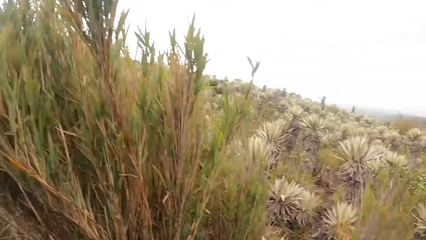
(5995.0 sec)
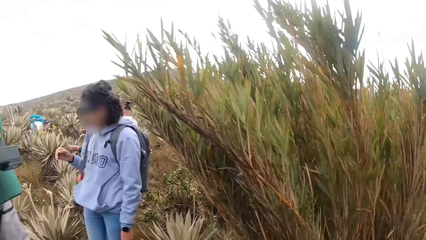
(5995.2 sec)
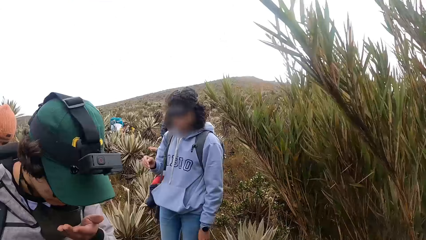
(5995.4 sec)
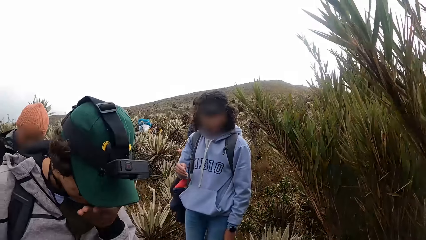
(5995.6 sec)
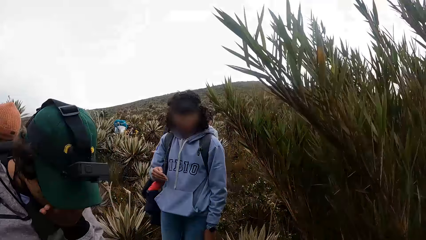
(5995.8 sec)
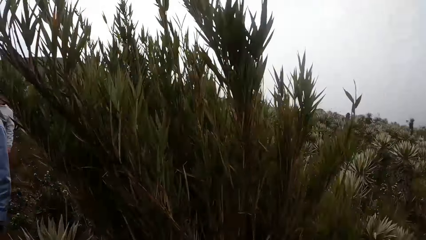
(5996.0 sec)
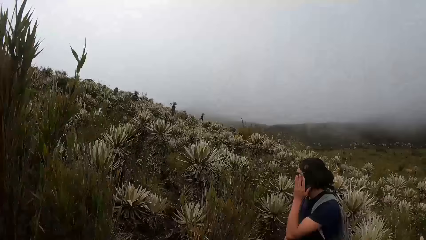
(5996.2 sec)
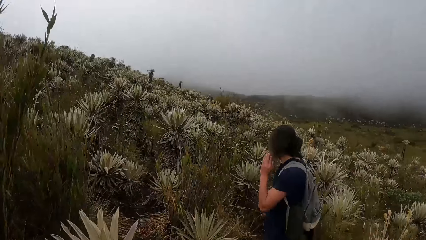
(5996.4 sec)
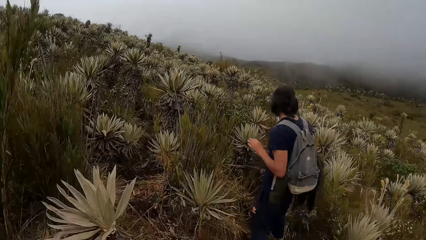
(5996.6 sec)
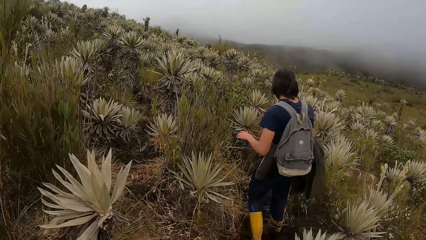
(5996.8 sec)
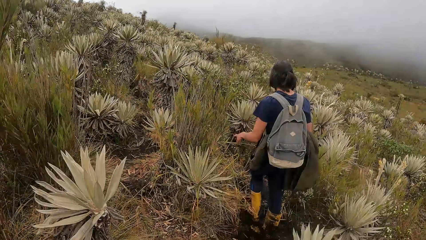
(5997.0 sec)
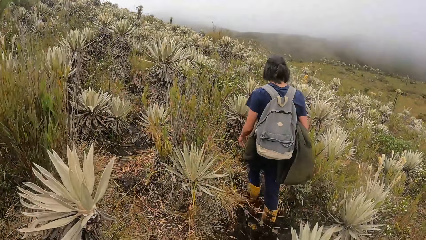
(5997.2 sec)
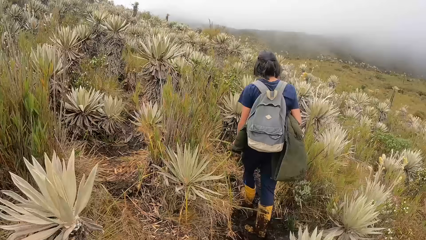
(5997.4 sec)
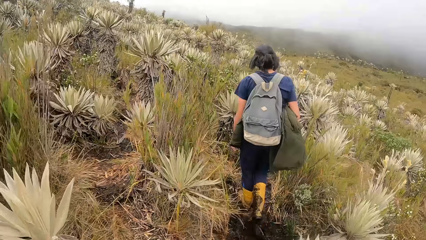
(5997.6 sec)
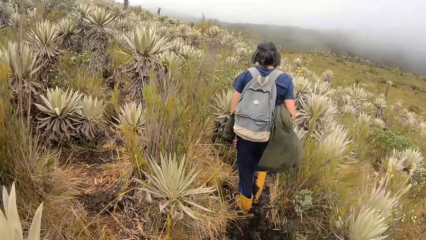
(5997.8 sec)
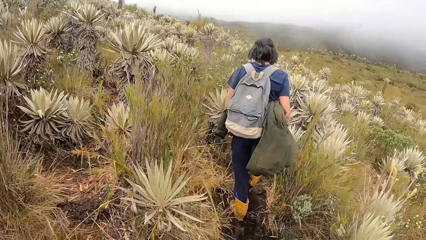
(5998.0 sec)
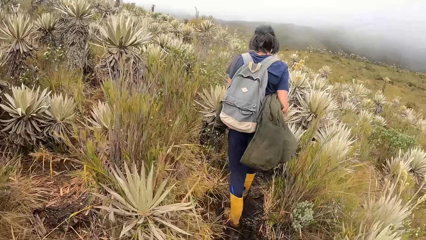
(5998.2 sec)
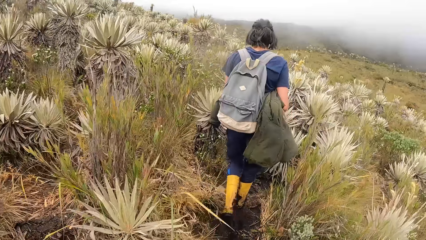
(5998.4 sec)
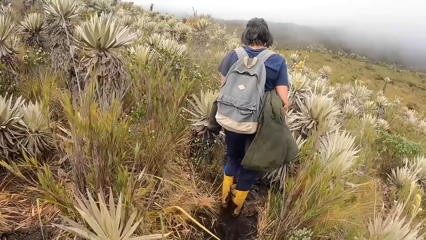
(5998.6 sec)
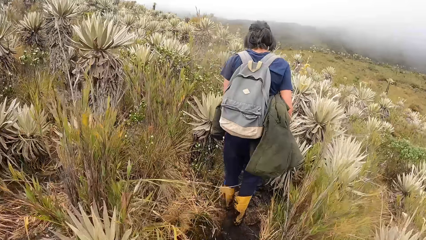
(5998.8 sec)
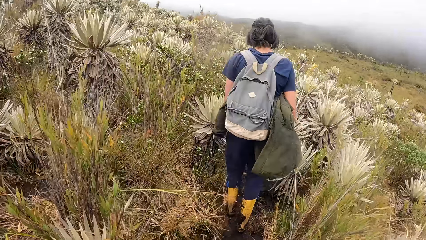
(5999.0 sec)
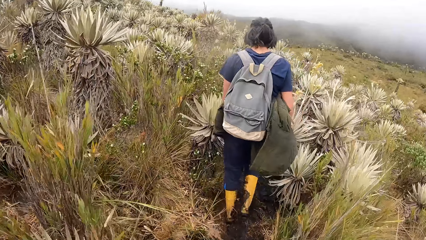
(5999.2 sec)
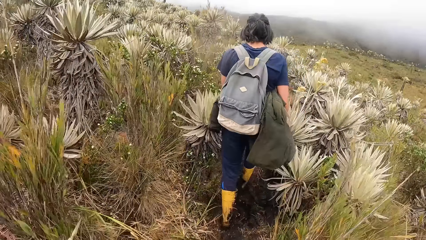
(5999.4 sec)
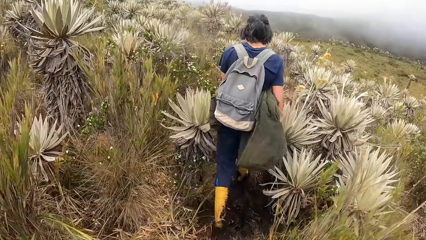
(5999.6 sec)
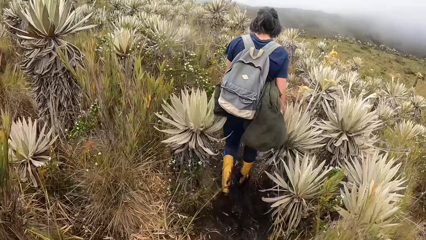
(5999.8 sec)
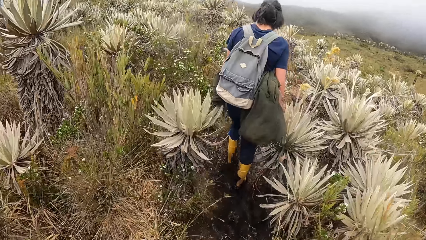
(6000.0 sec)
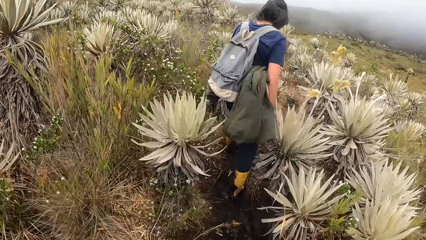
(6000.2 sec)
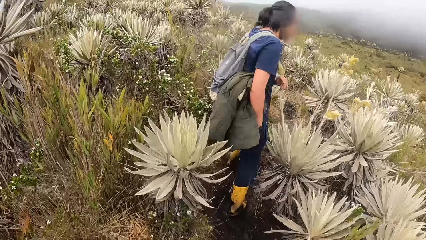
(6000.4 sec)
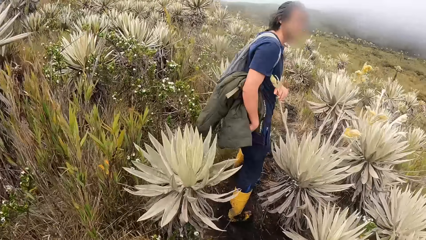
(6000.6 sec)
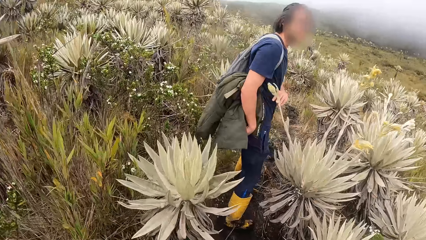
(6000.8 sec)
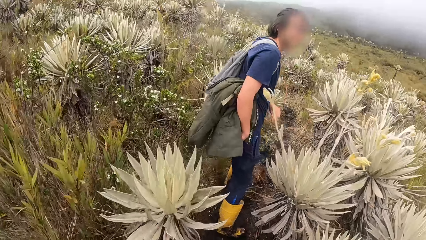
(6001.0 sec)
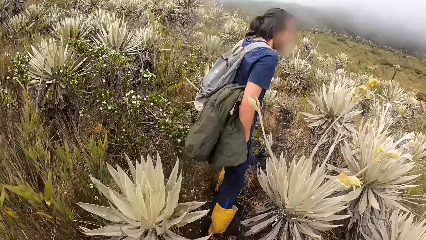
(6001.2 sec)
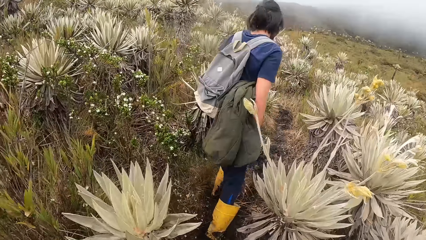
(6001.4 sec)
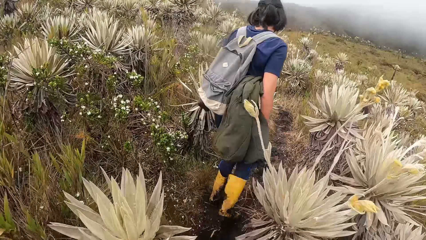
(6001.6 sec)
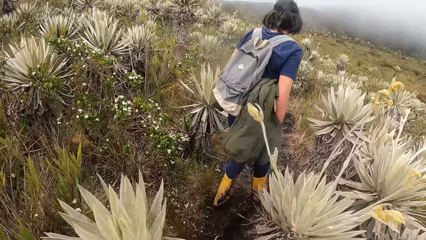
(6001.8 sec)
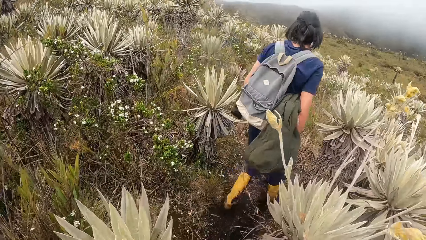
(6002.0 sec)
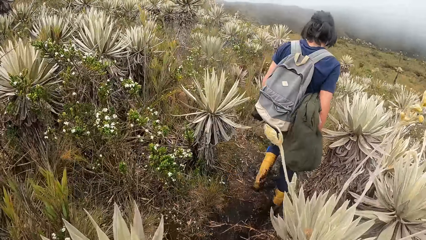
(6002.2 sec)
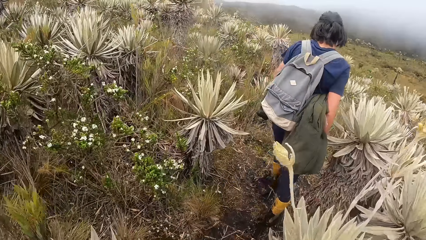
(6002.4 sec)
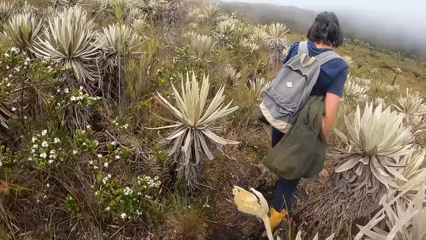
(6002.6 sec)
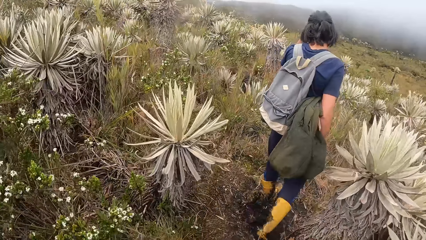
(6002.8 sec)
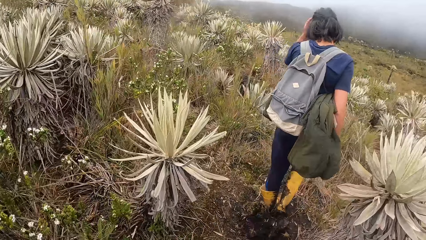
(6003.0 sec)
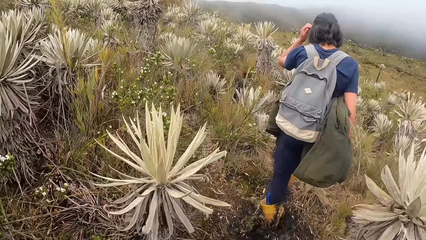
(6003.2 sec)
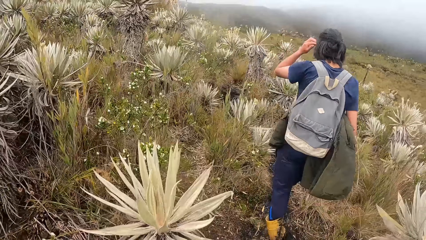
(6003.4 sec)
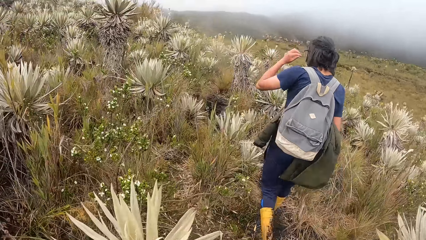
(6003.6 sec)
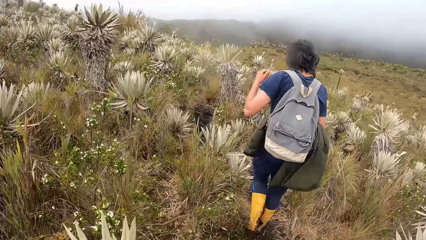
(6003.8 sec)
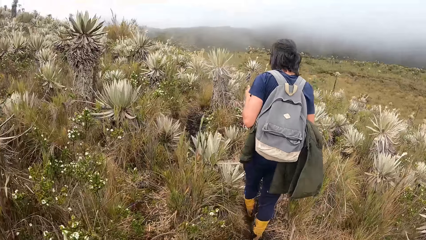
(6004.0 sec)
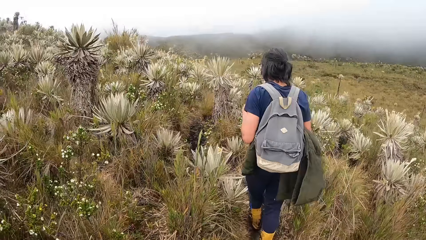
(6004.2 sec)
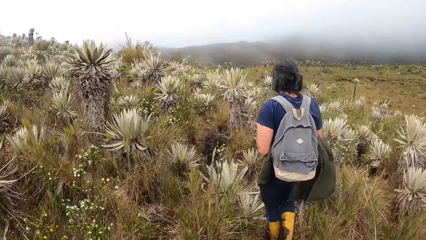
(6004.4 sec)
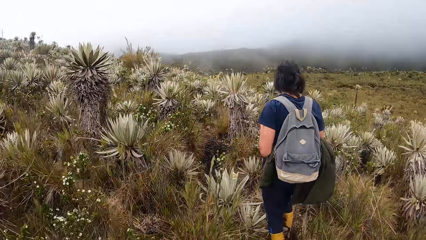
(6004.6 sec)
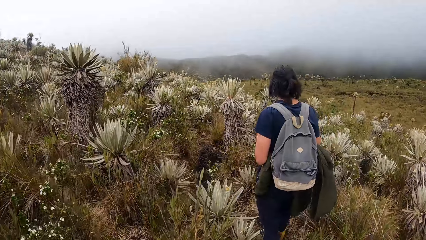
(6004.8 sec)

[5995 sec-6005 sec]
A man touches a plant in the field with his left hand. The camera wearer walks. The man touches the plant in the field with his right hand.

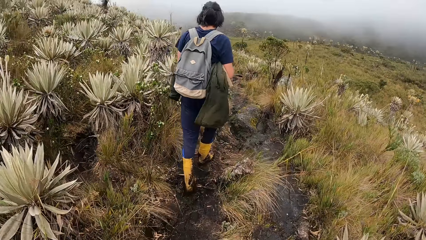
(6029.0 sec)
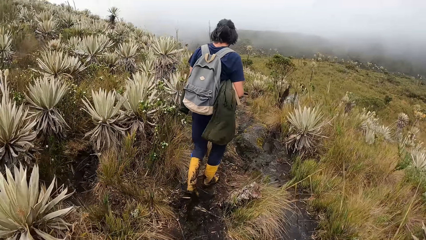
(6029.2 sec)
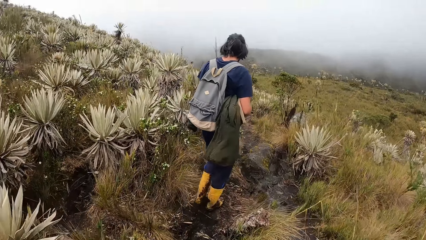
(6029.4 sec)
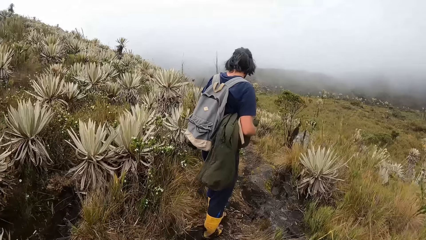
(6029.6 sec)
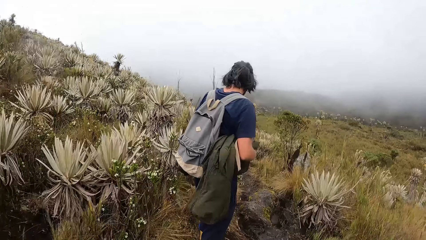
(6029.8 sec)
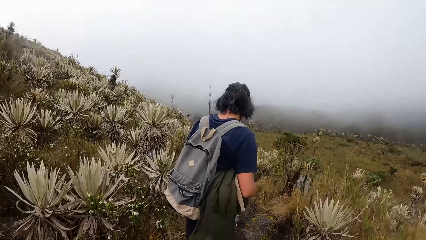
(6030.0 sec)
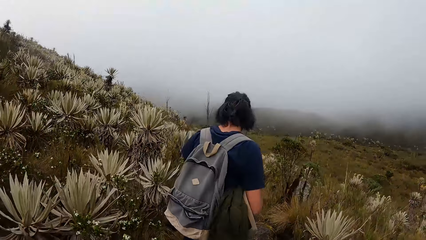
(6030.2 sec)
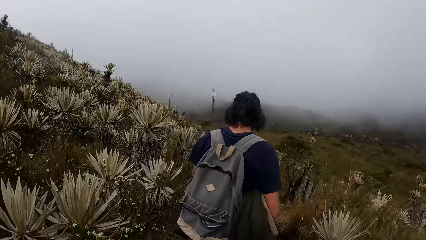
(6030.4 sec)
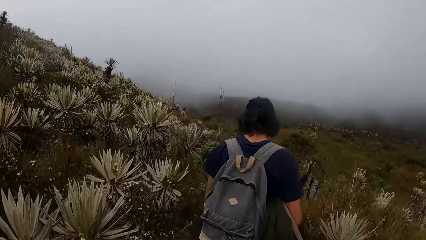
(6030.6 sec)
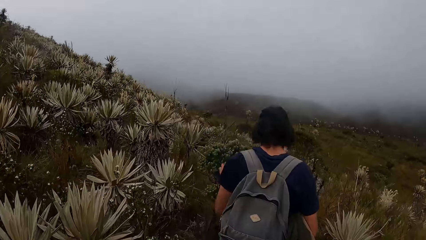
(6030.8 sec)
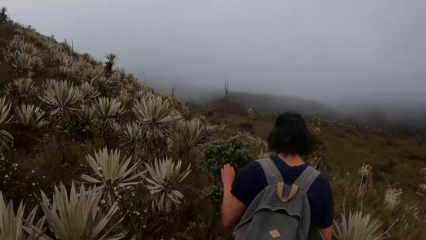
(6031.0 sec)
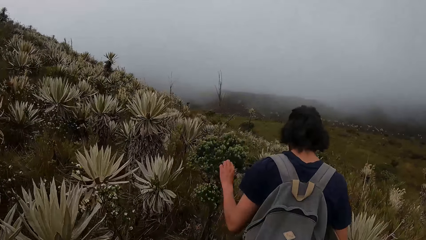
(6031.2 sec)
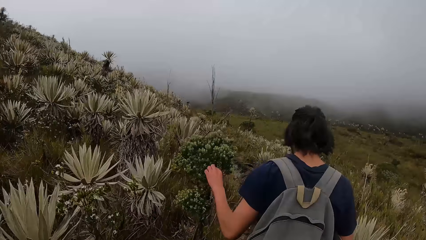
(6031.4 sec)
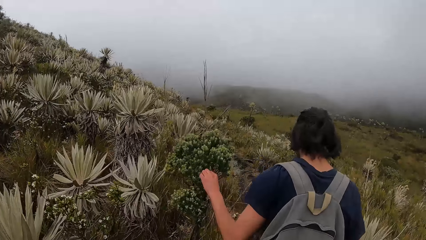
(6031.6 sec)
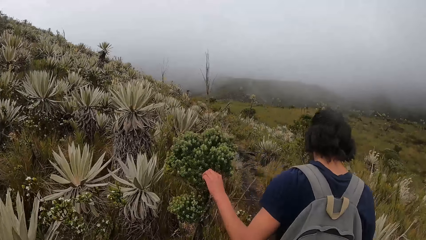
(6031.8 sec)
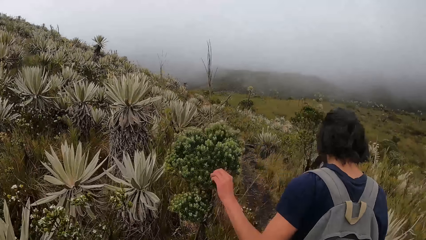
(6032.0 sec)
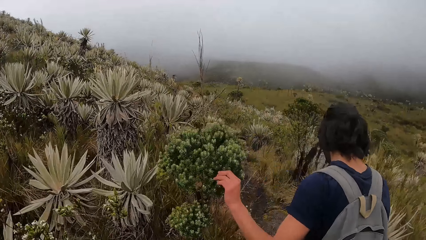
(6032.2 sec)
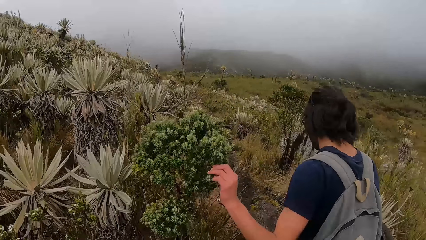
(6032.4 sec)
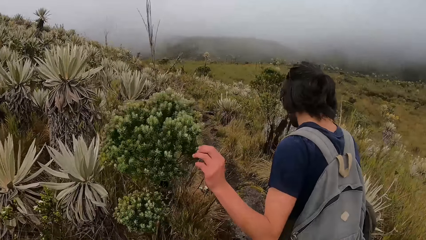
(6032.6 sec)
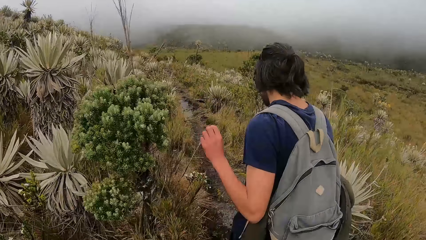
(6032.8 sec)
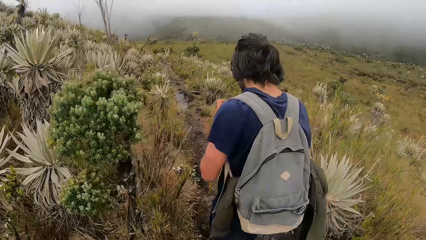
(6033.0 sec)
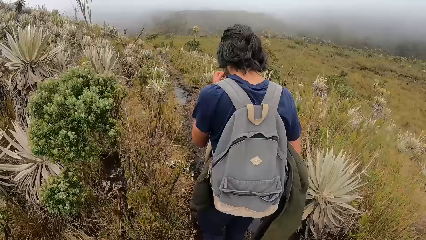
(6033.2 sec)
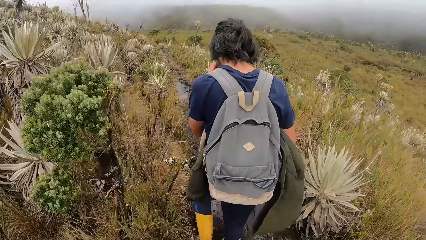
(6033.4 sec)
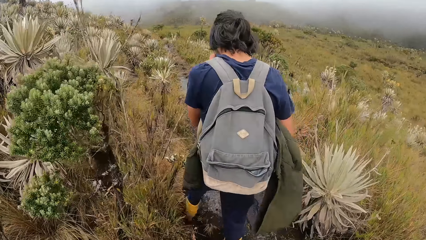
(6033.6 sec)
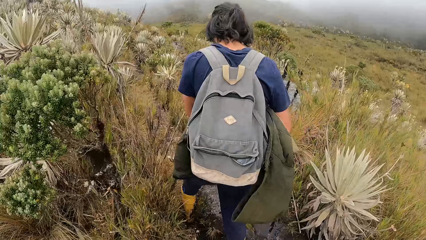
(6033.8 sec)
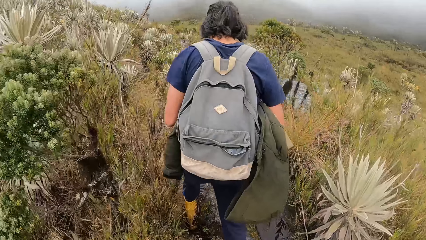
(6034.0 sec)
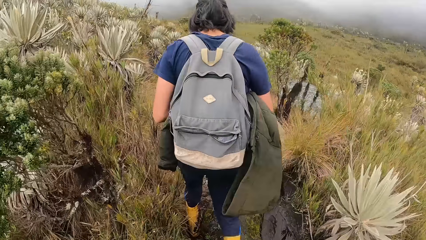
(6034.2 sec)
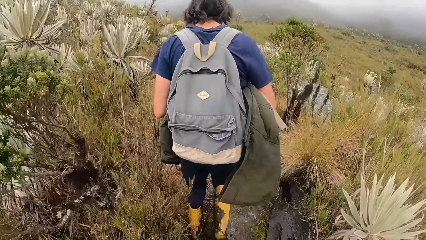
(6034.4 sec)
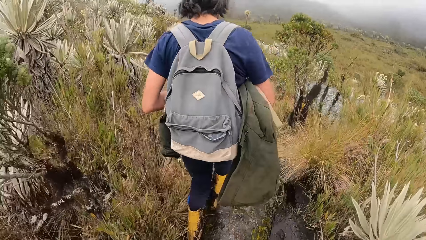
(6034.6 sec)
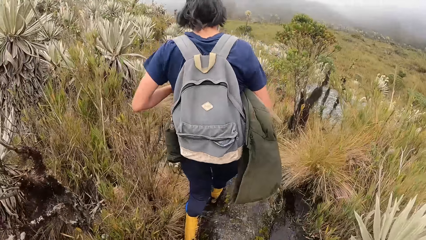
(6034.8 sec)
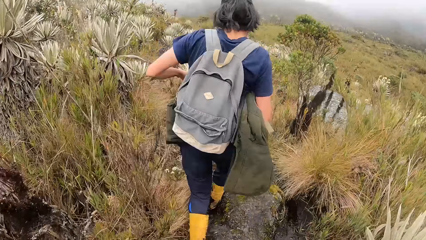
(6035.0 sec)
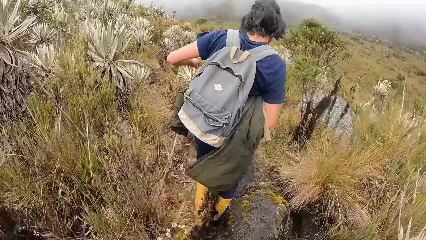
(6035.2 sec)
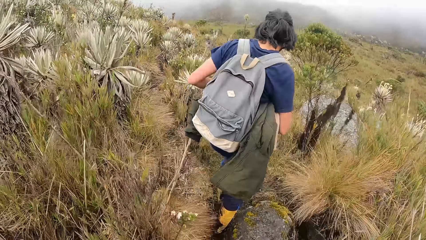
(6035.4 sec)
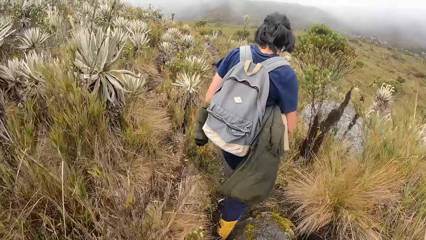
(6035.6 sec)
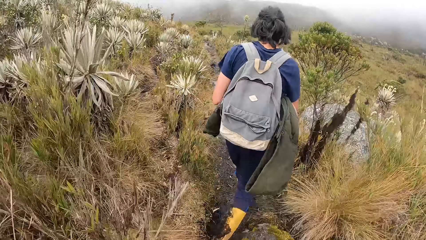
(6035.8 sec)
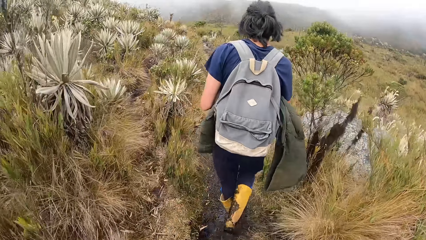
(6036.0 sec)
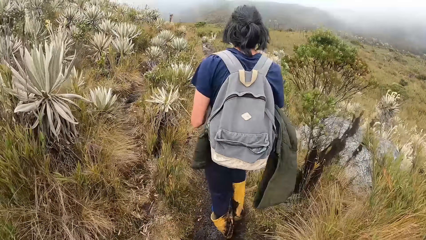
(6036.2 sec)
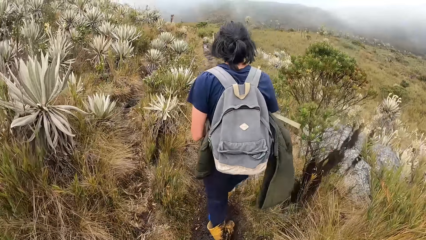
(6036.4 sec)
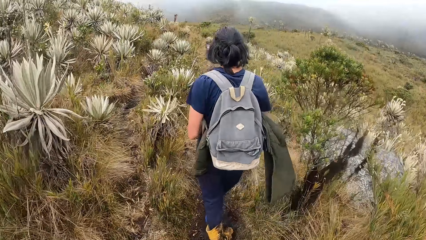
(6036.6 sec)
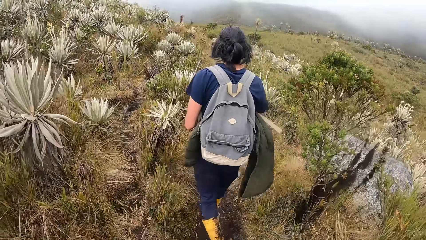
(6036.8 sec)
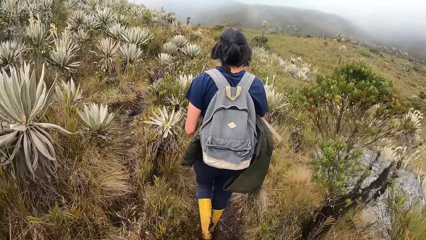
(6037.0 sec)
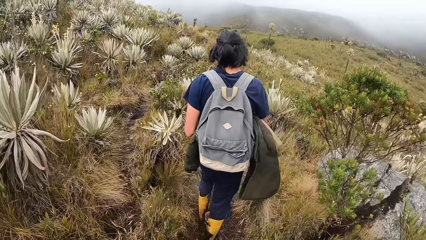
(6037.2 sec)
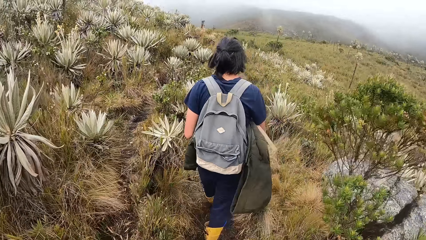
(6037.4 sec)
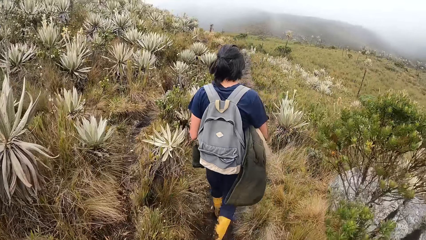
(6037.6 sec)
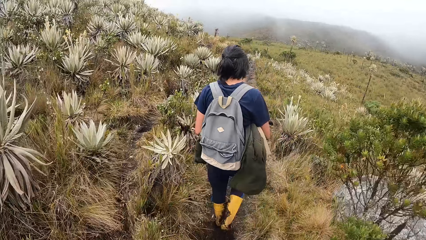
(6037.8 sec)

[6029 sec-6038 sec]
A man touches a plant in the field with his left hand. The camera wearer plucks the leaves. They walk.
